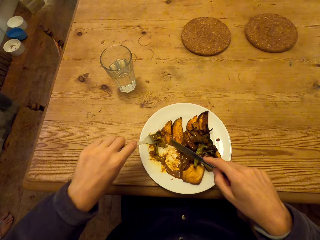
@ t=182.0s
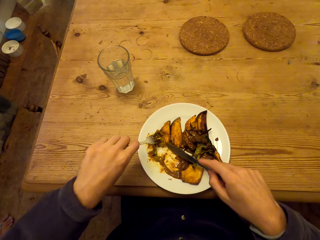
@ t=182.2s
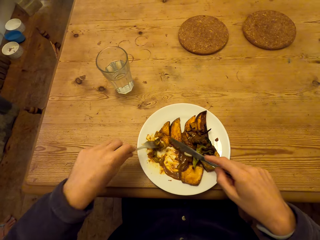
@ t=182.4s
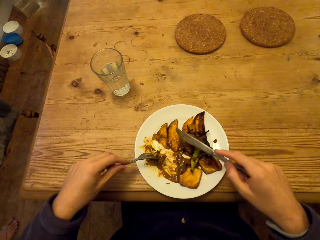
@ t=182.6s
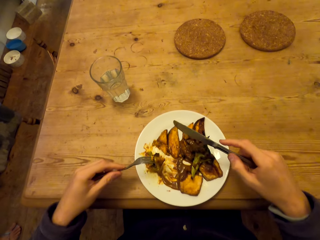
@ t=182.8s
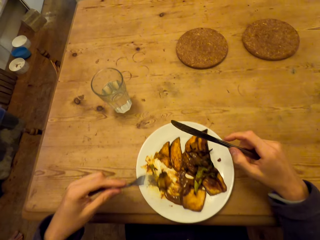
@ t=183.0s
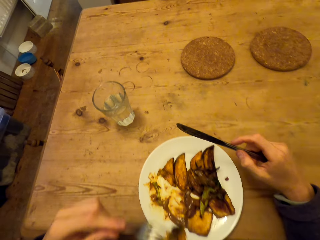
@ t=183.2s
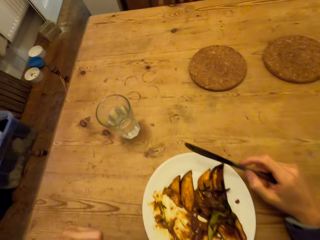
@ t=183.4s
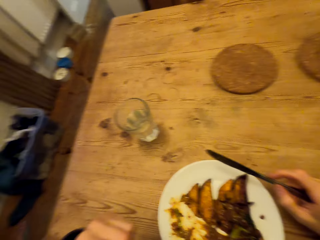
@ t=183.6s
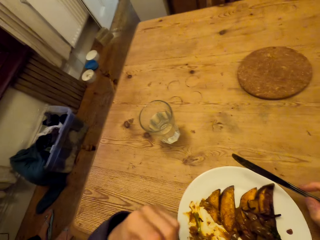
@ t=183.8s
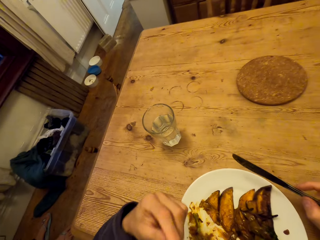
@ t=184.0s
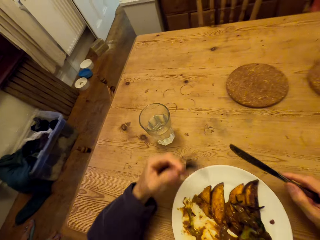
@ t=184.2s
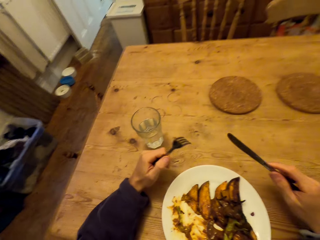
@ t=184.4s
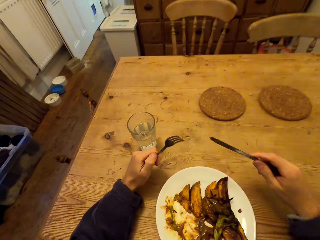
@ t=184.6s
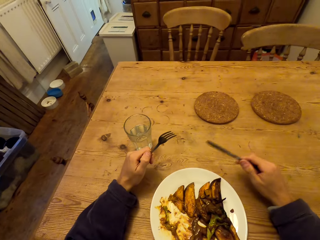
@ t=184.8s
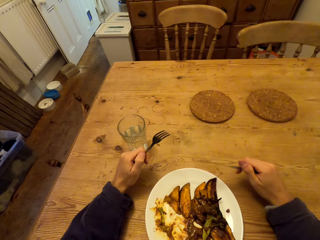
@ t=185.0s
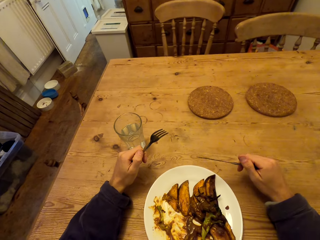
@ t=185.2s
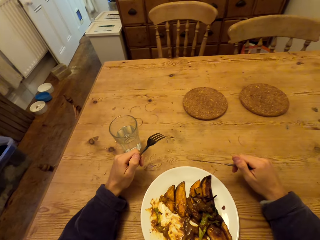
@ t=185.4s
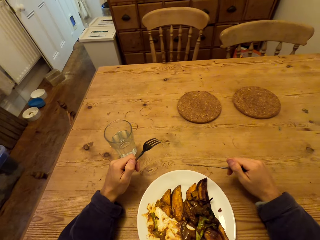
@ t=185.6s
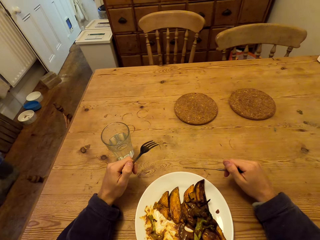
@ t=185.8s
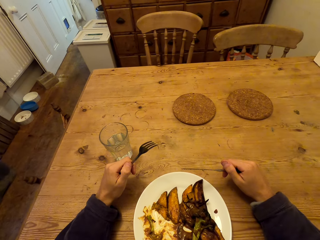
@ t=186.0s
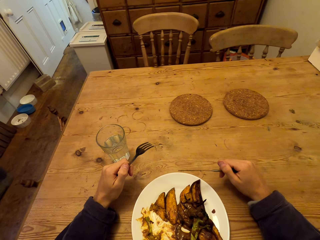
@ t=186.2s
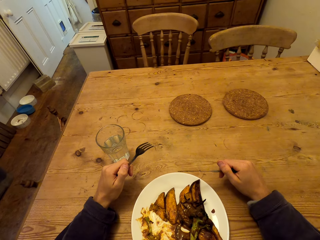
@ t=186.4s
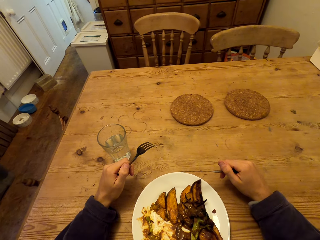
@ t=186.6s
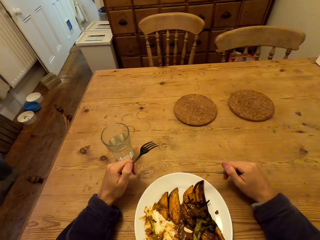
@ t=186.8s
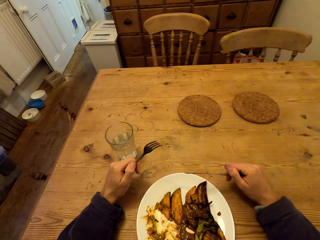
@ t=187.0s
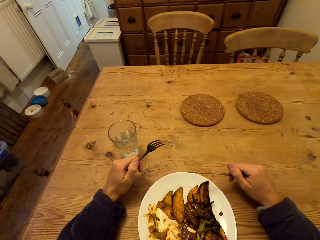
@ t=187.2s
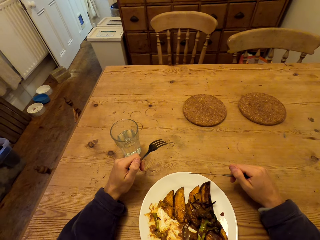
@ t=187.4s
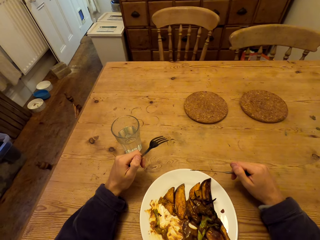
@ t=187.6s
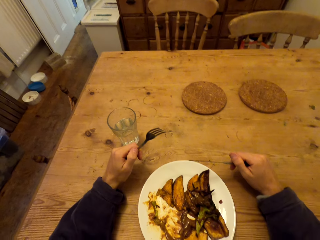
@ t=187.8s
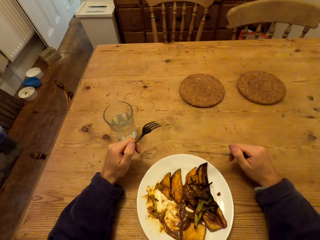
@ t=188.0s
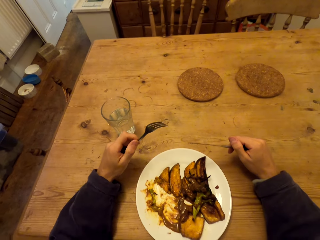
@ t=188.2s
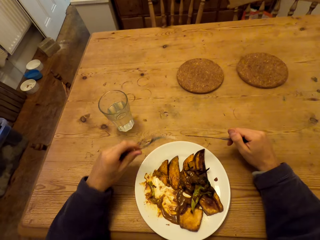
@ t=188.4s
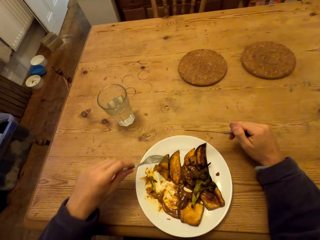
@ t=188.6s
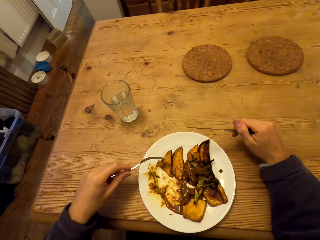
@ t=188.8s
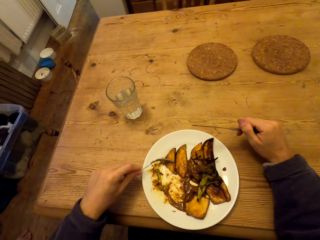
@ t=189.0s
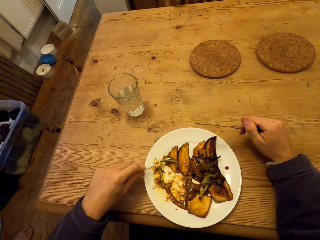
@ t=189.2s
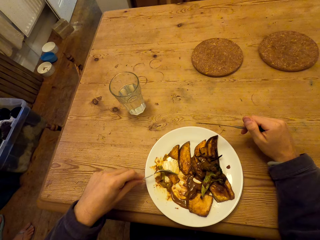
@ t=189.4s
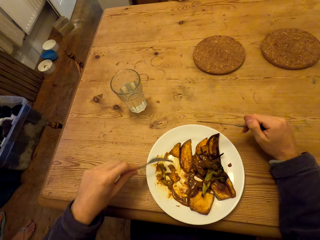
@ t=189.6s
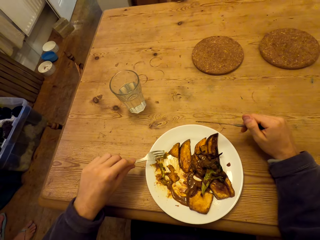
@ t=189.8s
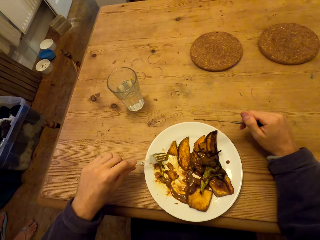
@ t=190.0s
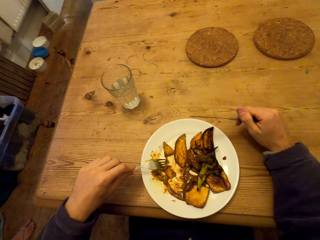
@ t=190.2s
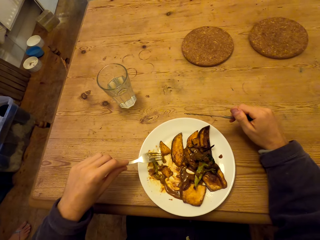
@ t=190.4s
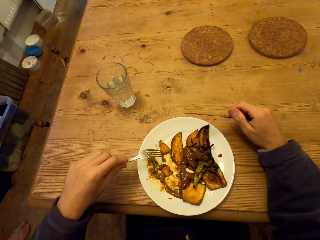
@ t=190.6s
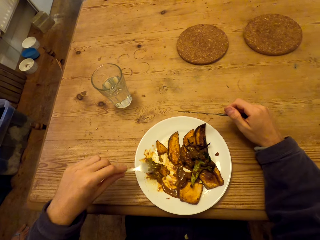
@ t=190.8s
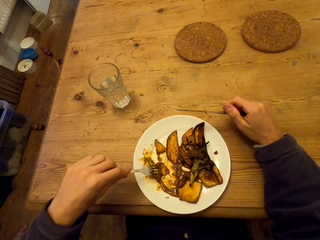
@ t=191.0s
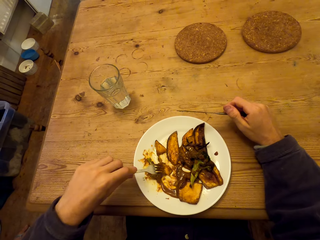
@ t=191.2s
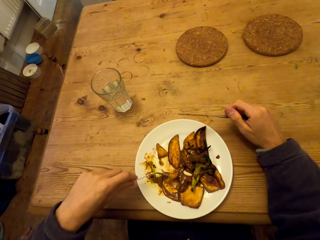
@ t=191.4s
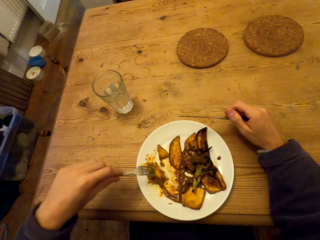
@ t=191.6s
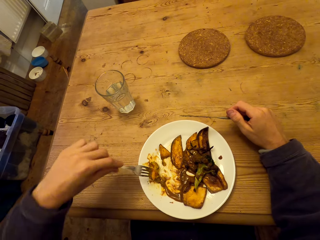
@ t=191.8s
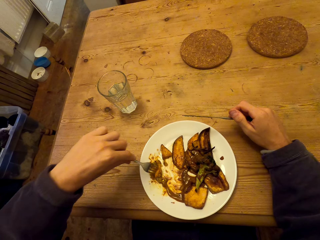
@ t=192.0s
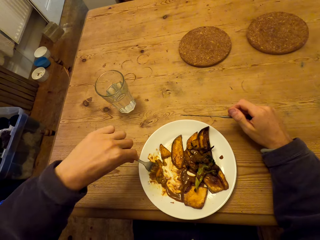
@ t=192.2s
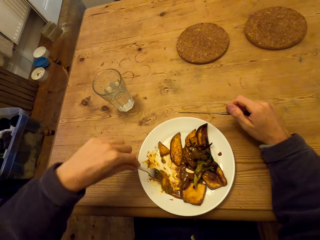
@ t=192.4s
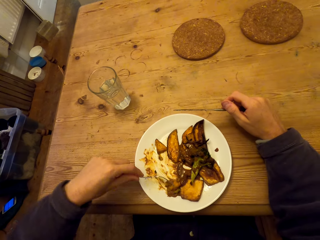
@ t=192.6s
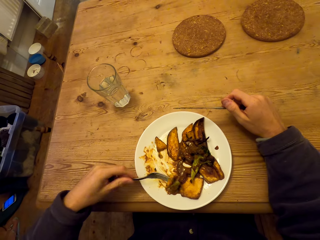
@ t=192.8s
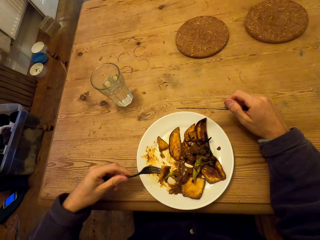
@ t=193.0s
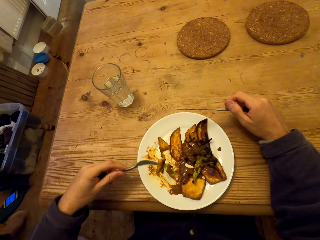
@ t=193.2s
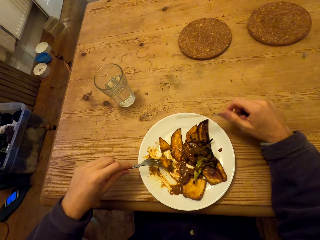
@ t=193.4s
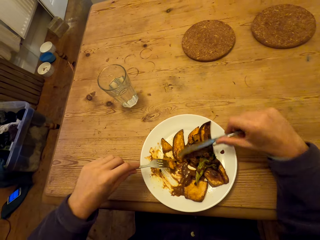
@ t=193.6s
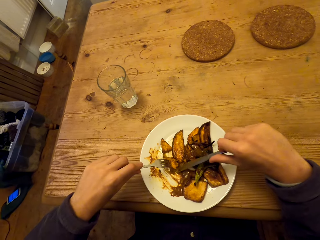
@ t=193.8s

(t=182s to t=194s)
The camera wearer eats food. They arrange the food.

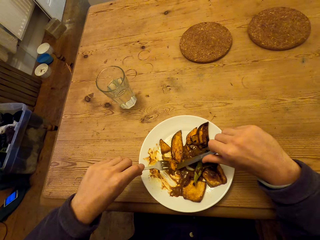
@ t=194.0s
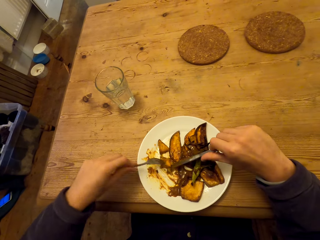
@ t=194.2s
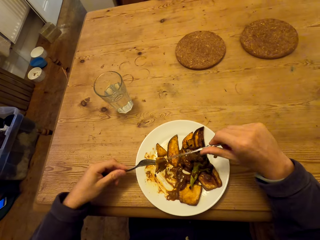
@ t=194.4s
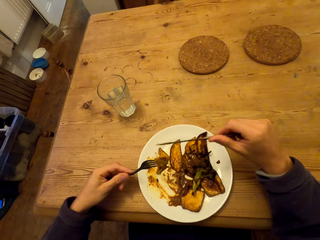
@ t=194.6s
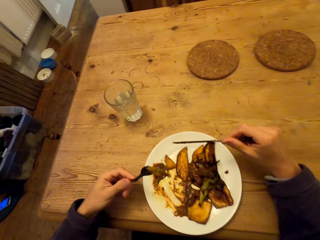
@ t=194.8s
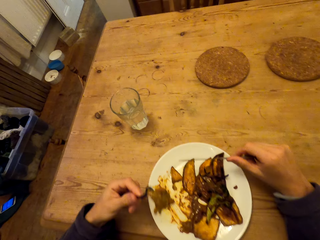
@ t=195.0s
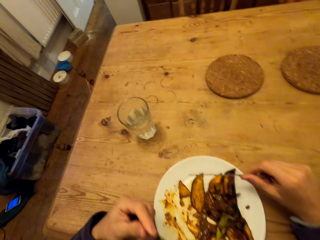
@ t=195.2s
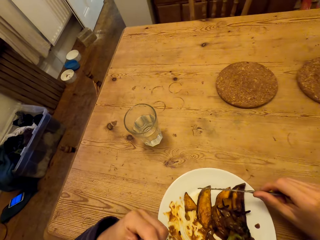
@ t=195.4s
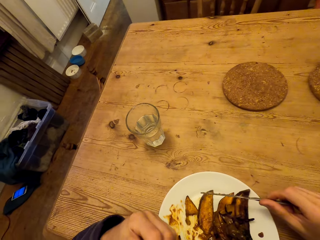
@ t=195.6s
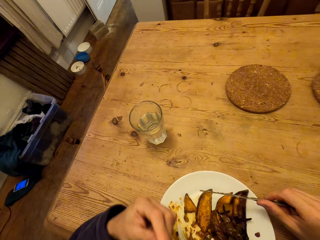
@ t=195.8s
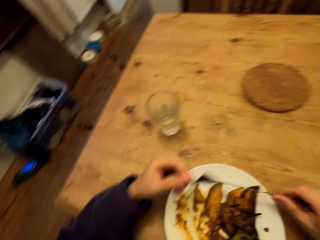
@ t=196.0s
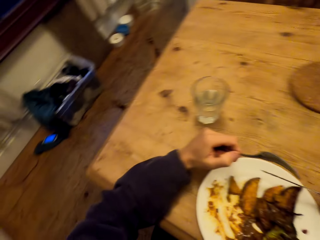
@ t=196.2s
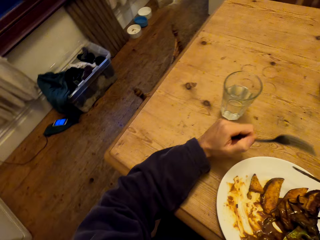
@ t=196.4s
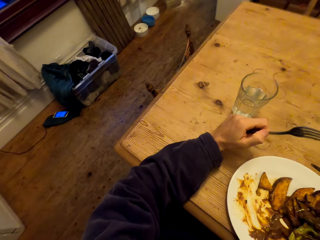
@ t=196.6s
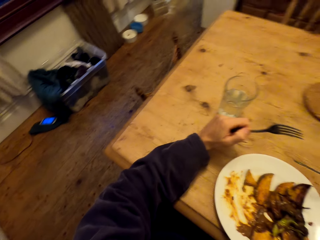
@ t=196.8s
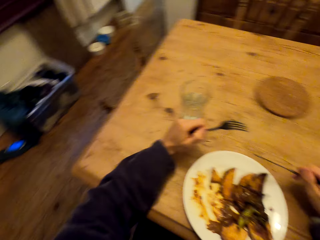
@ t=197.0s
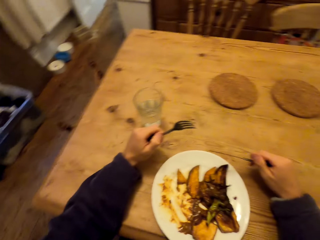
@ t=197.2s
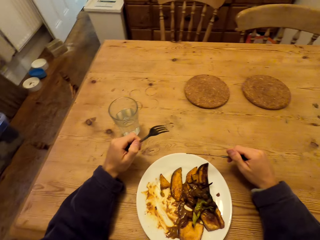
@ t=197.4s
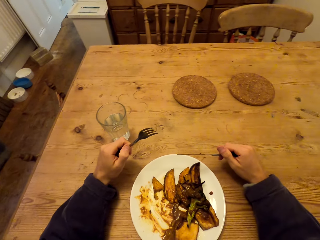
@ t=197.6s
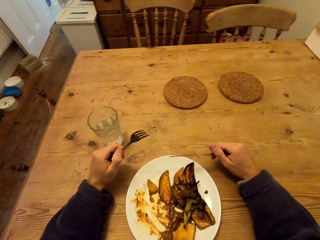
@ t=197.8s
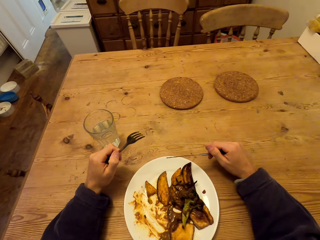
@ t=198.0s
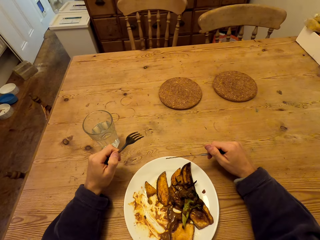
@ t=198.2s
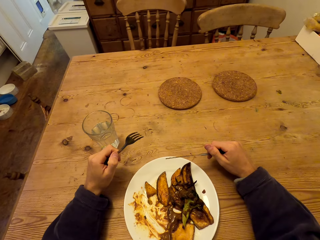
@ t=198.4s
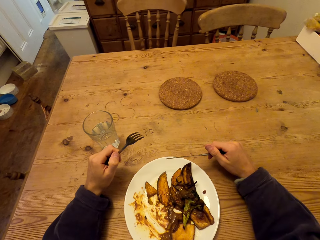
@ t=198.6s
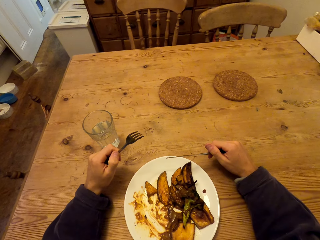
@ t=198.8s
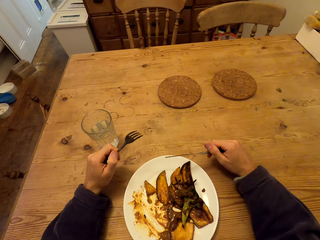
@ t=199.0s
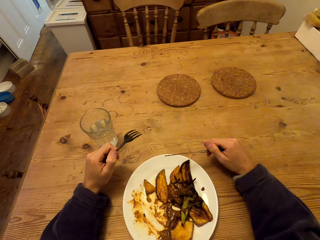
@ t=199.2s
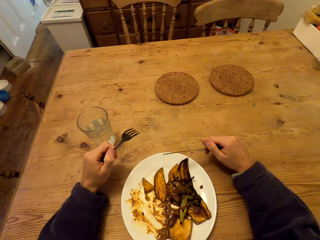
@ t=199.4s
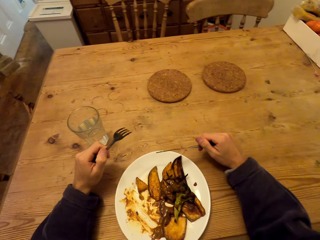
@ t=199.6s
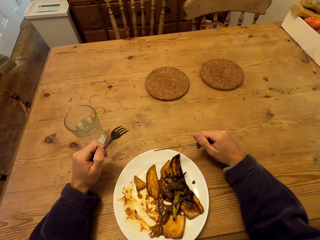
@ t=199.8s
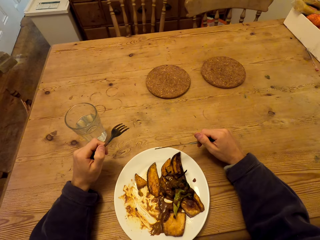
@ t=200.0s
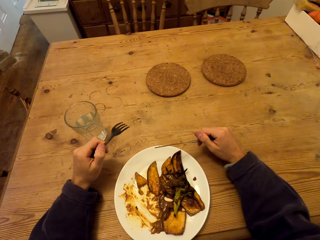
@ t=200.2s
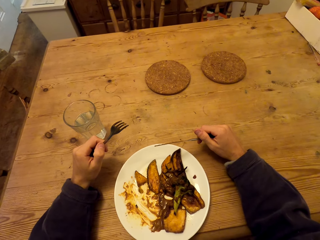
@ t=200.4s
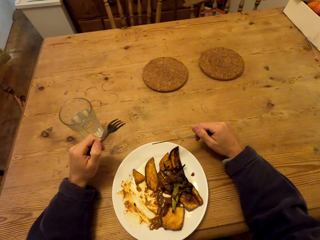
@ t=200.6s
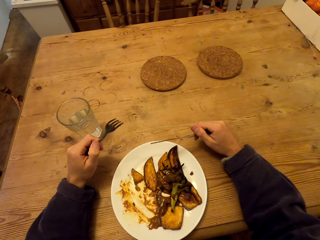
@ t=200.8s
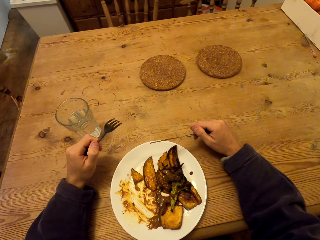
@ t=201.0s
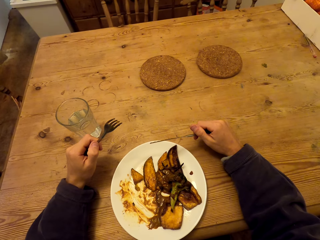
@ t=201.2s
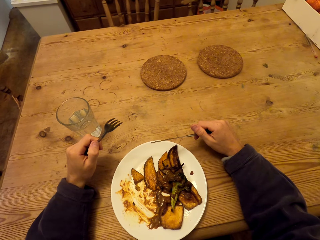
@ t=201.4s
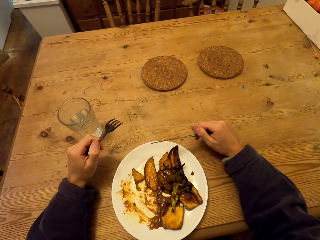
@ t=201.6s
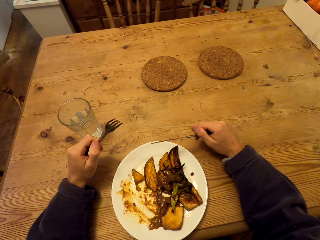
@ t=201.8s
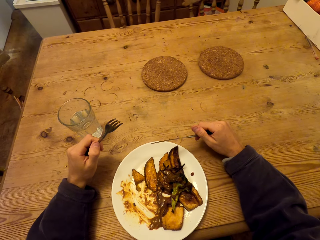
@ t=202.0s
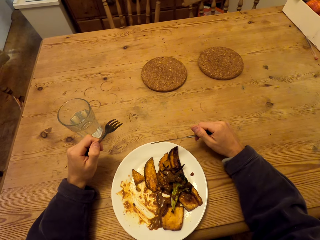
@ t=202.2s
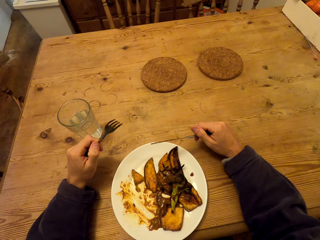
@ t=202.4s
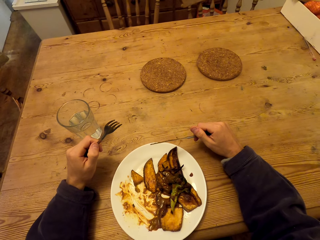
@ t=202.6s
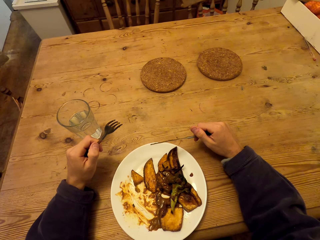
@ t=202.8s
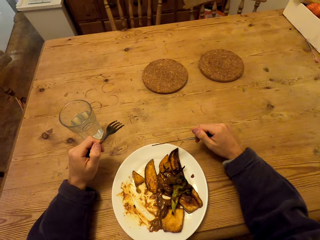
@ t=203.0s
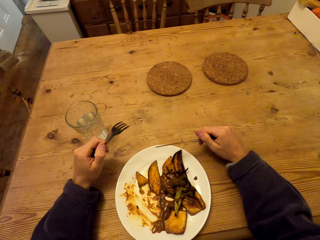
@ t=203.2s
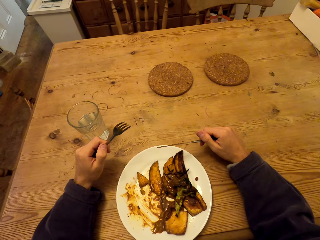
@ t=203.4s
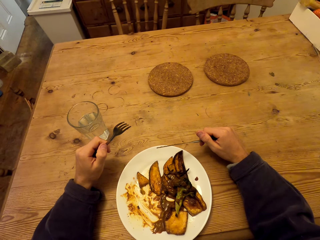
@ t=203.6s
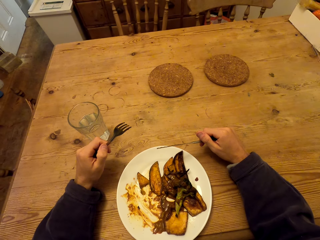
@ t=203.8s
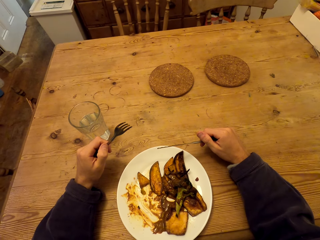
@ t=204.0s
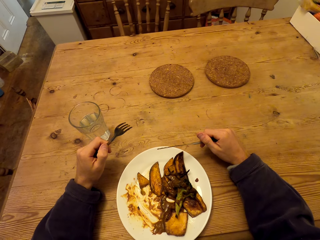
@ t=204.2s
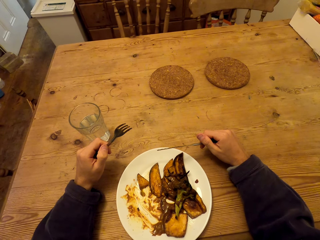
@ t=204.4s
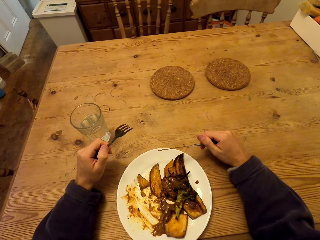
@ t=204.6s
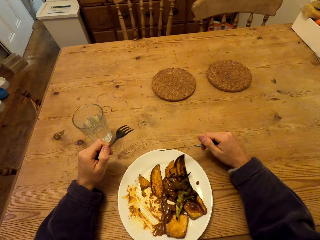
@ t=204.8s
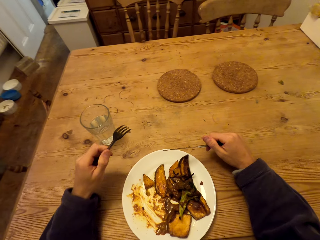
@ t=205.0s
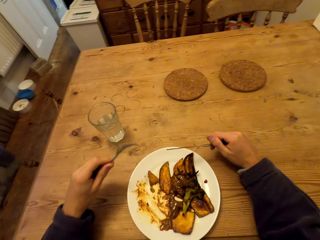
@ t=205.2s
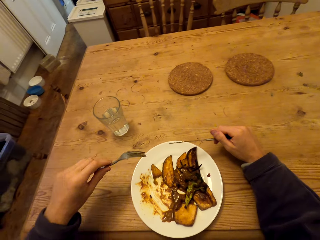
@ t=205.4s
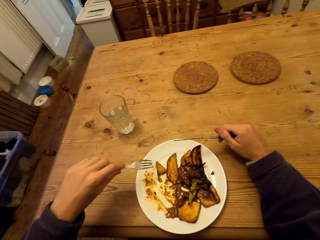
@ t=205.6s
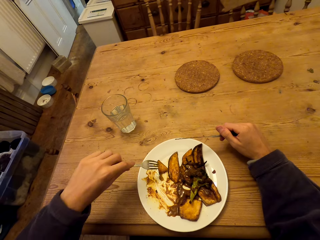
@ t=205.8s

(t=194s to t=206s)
The camera wearer eats food.
